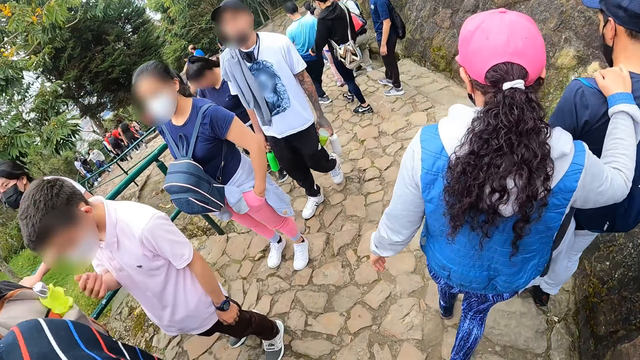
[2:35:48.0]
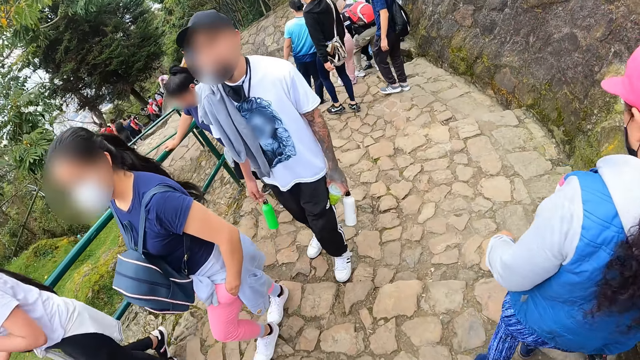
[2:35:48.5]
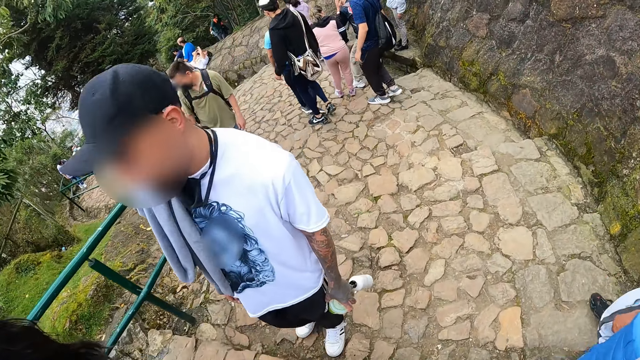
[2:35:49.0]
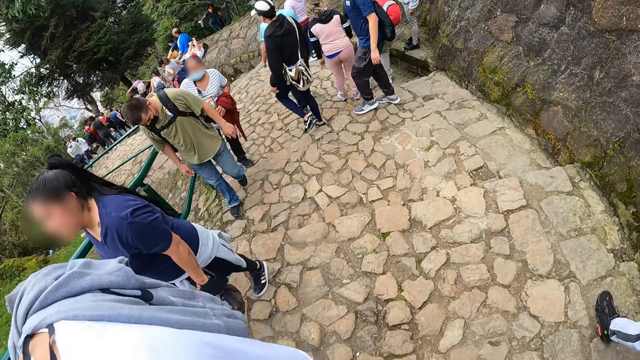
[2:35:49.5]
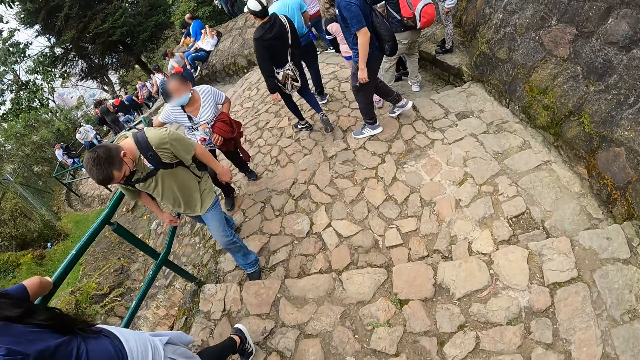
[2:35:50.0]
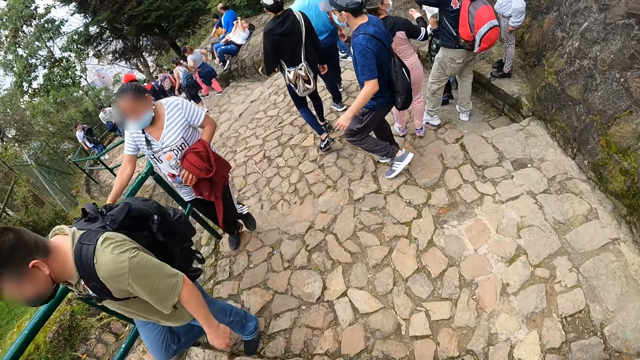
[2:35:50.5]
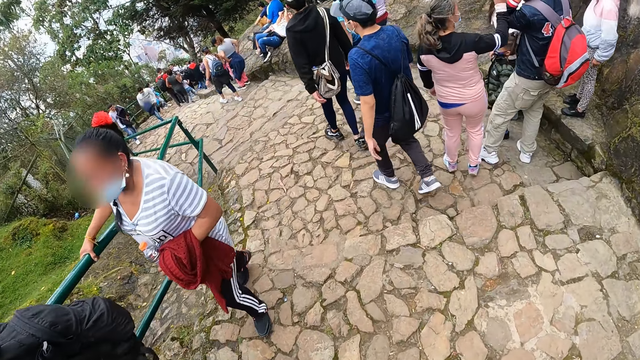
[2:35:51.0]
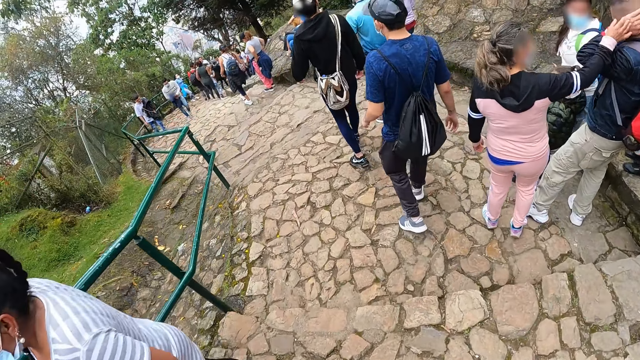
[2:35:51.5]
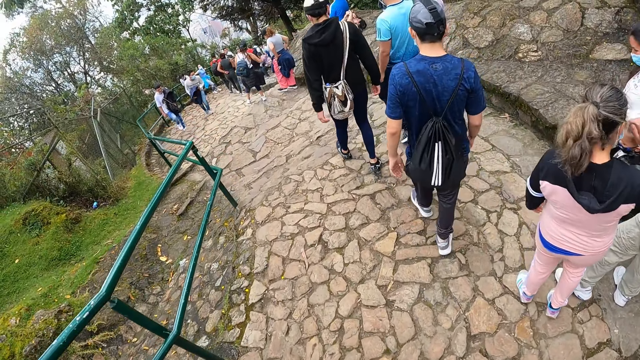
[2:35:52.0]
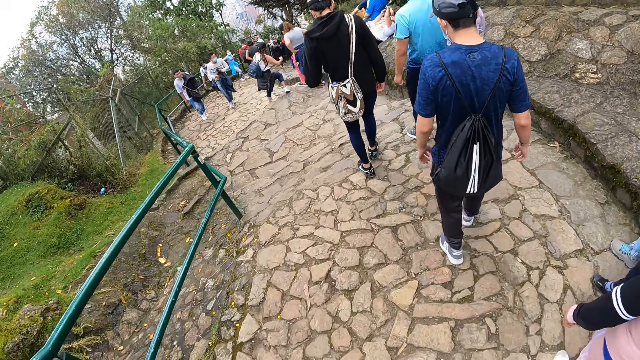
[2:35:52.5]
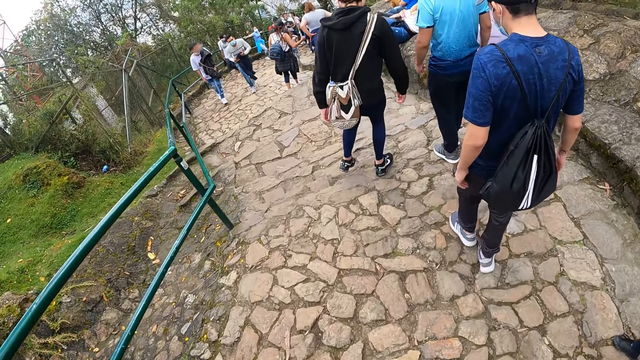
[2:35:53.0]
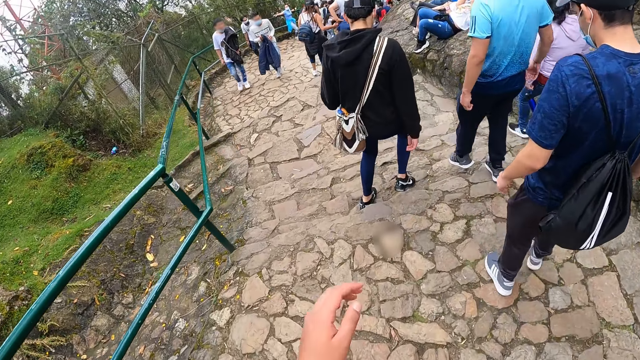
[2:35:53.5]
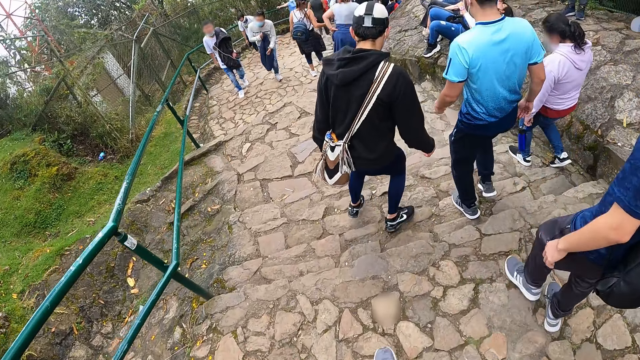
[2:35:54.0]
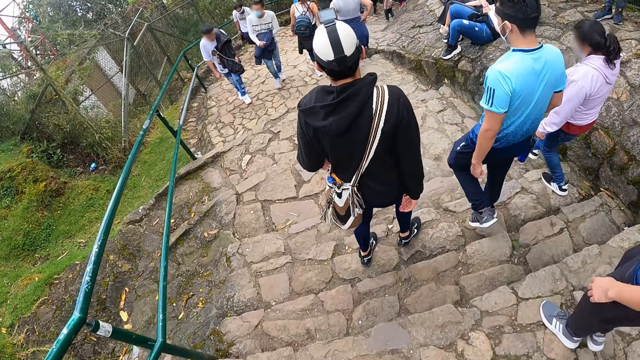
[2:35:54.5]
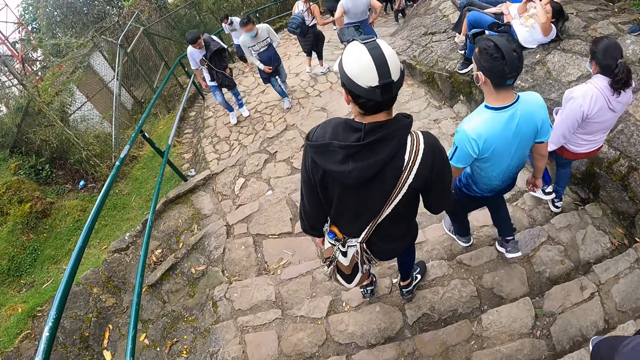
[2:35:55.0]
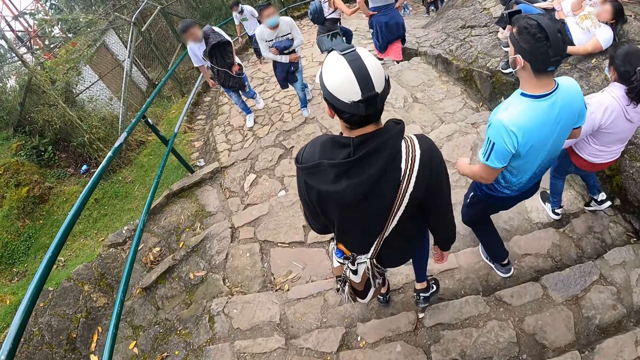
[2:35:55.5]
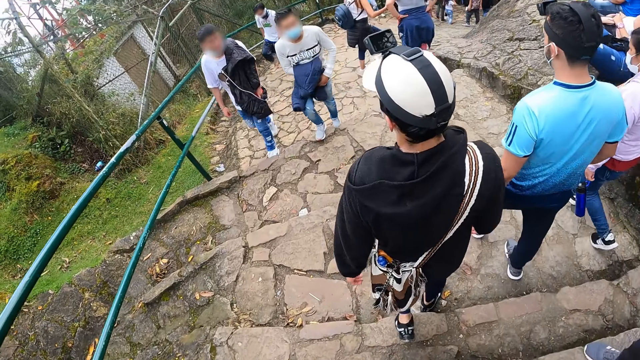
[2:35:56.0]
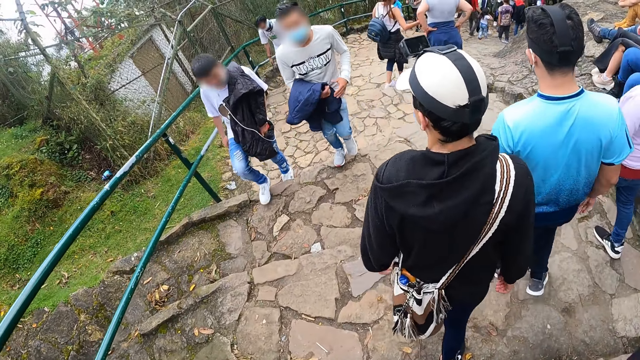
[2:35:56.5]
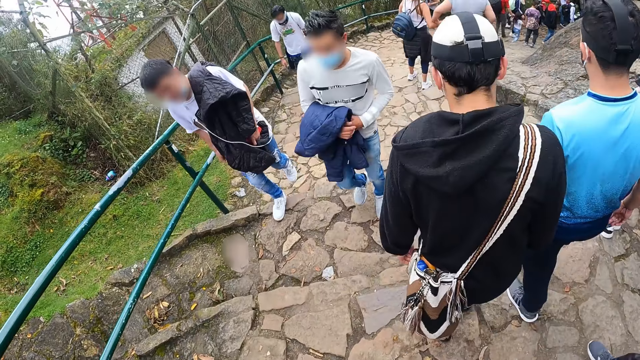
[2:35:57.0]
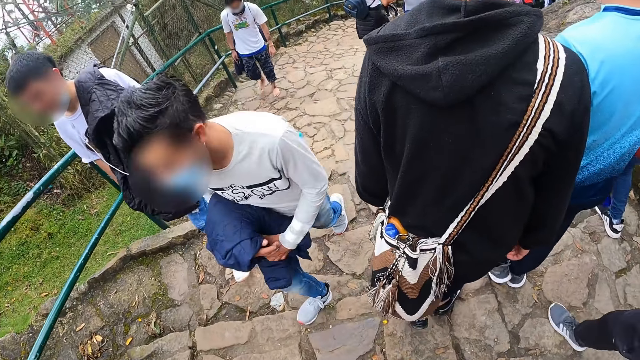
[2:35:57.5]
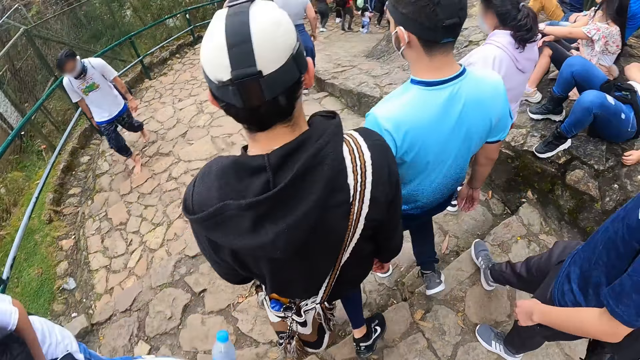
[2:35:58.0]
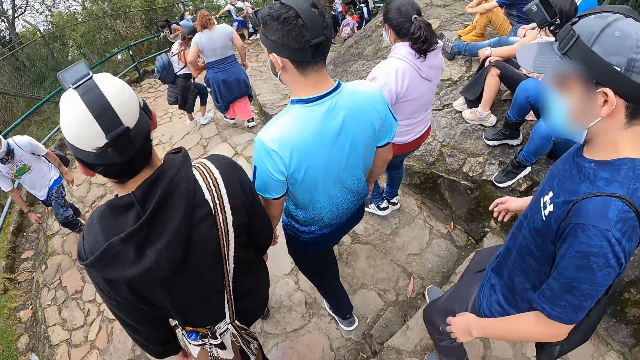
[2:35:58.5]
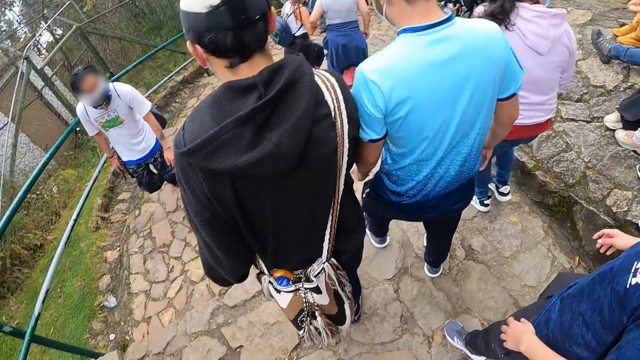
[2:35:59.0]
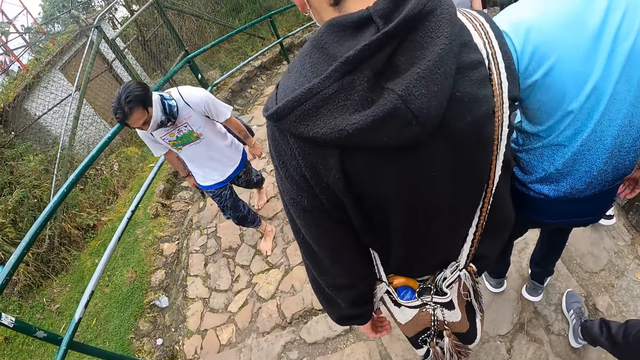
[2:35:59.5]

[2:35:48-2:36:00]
The camera wearer walks.

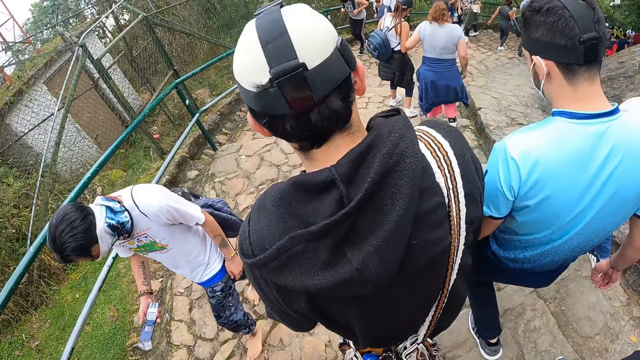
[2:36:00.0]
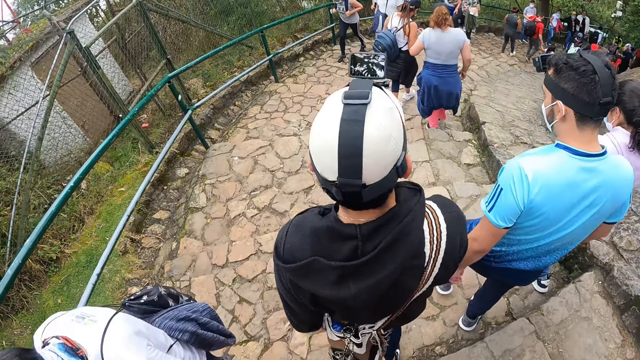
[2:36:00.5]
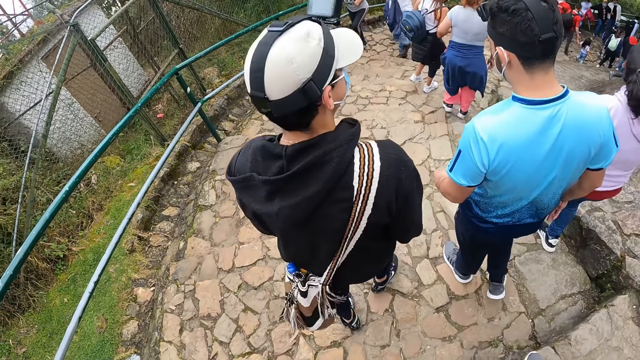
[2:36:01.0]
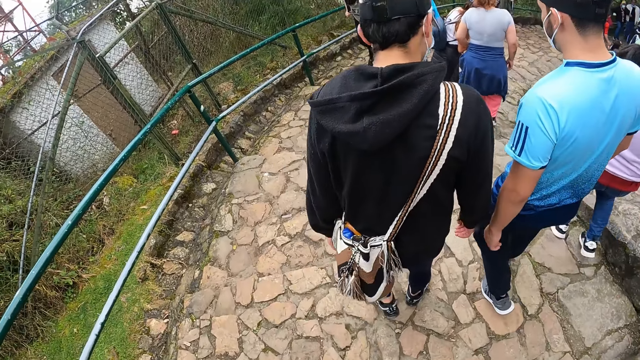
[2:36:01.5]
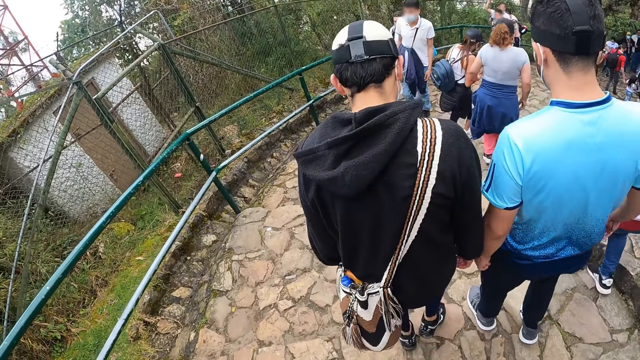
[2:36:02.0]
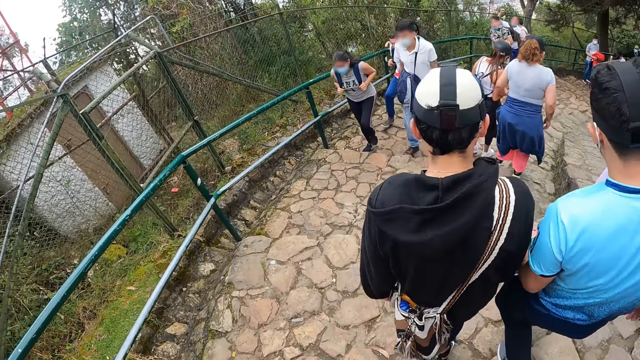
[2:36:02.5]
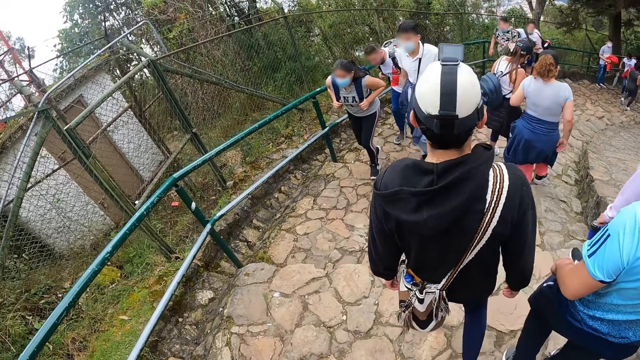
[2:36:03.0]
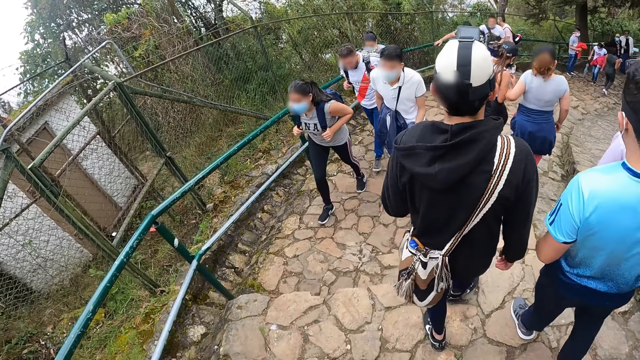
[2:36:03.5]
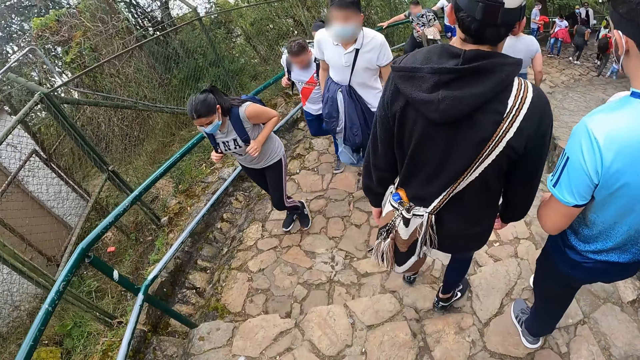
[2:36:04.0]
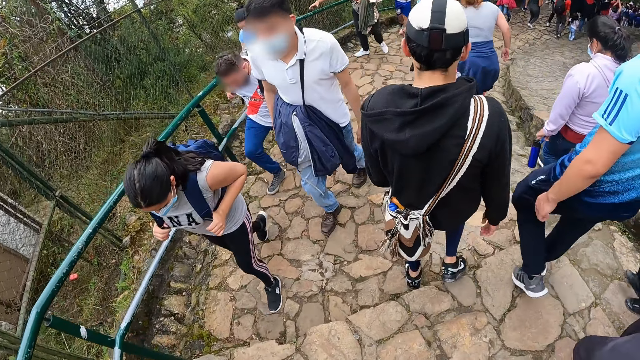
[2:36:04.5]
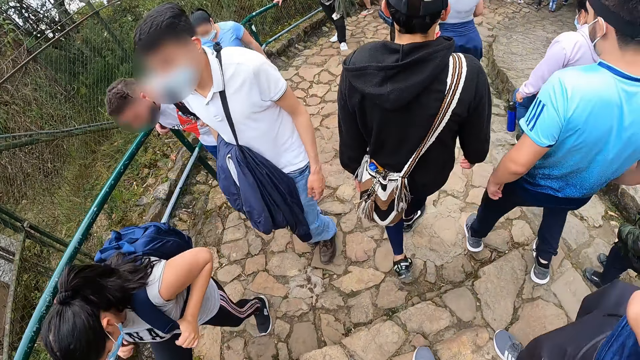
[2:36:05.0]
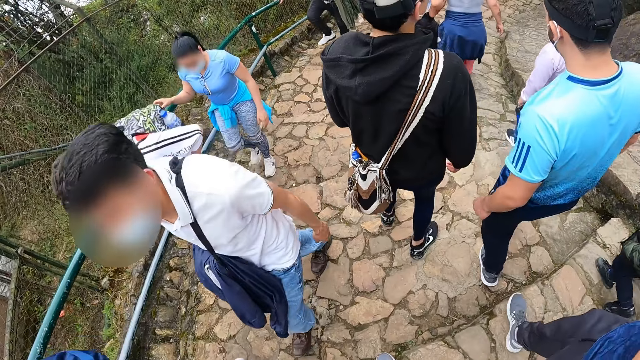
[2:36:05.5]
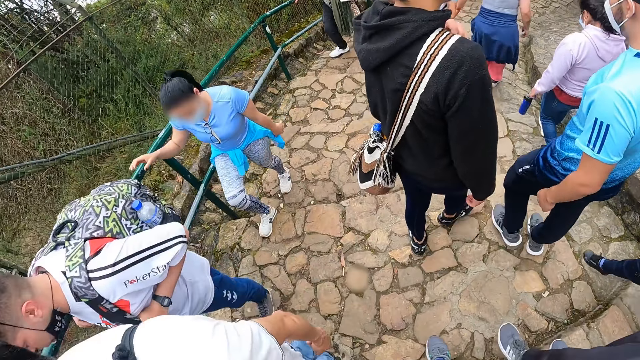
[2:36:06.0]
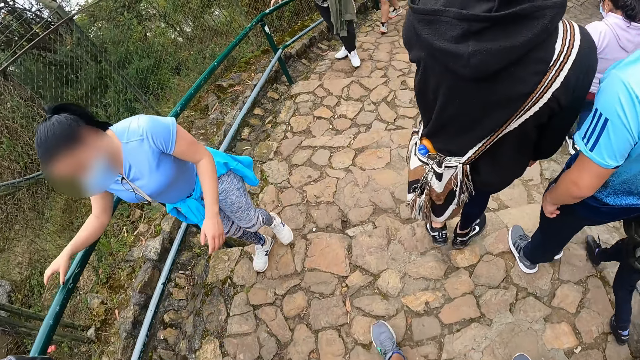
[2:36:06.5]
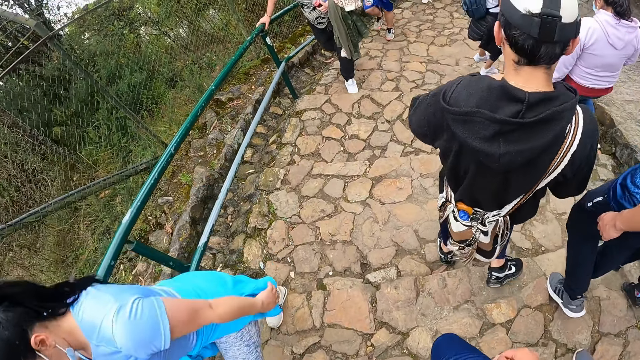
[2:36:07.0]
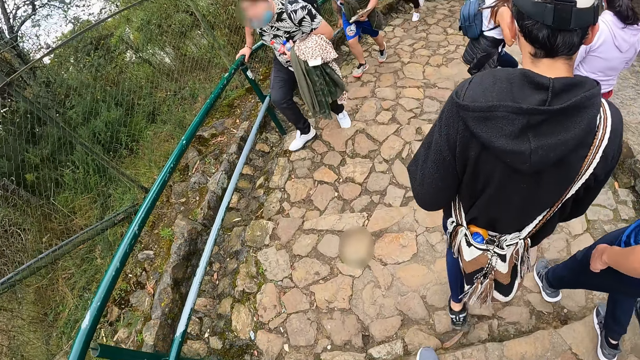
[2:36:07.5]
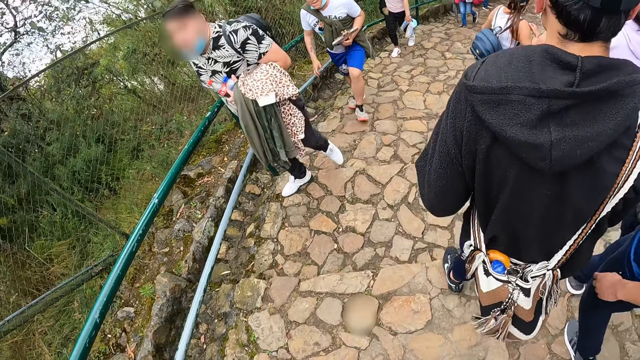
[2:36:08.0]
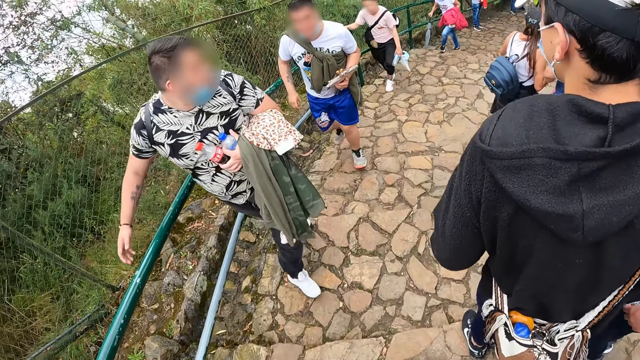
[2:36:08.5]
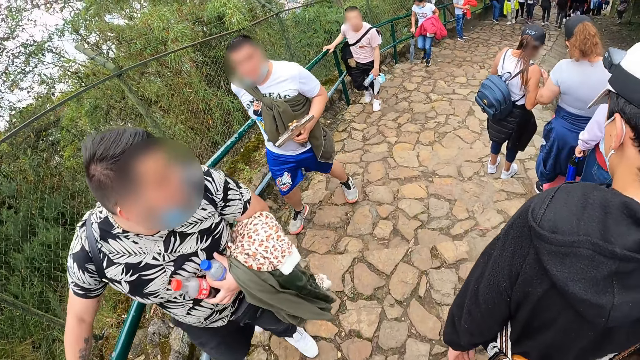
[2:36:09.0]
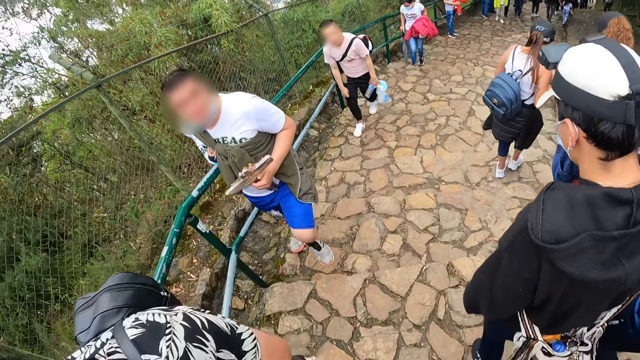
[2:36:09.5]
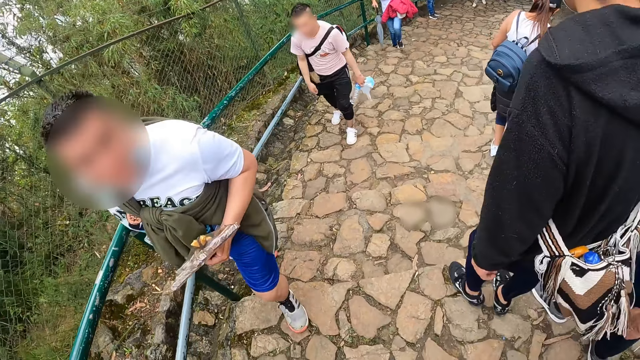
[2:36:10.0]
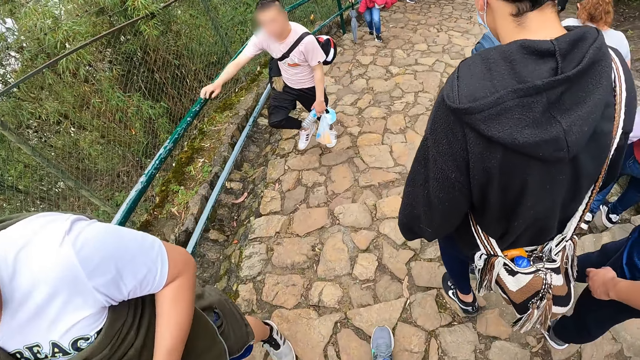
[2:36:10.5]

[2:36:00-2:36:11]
The camera wearer walks. The man adjusts the shoulder strap of the bag on his shoulder with his left hand.
